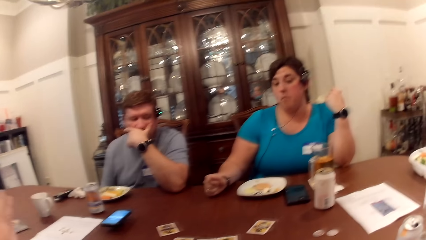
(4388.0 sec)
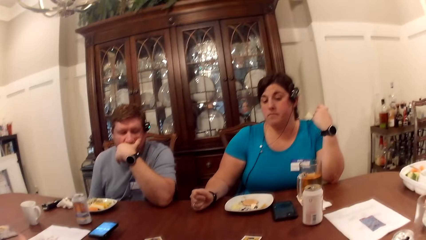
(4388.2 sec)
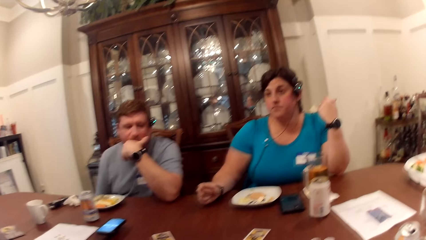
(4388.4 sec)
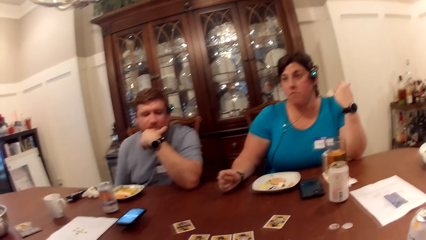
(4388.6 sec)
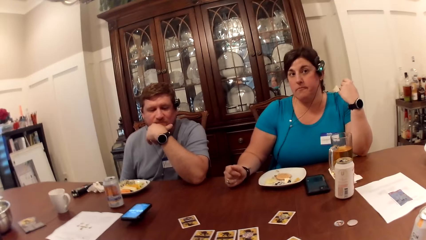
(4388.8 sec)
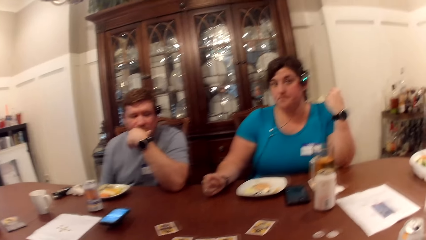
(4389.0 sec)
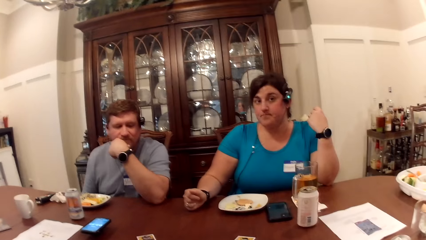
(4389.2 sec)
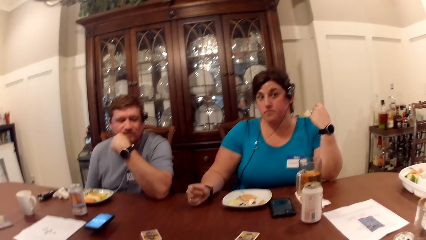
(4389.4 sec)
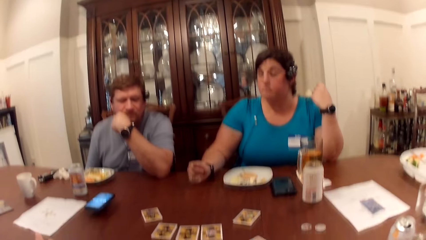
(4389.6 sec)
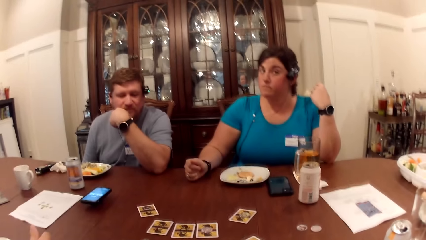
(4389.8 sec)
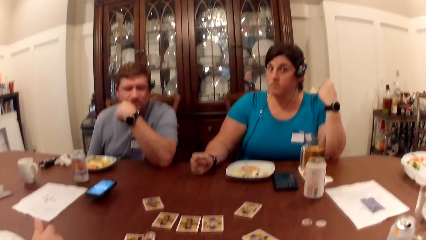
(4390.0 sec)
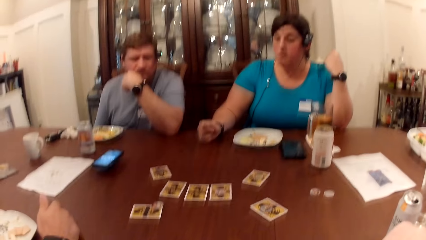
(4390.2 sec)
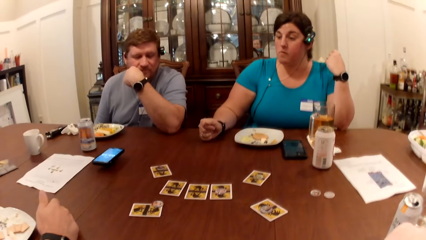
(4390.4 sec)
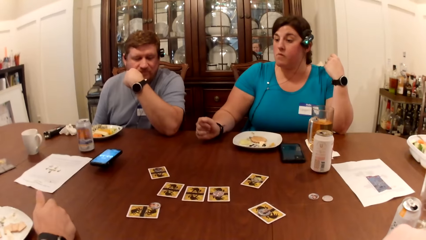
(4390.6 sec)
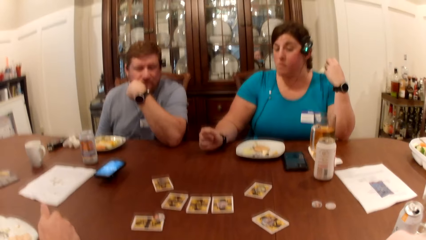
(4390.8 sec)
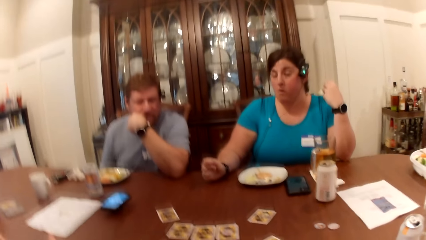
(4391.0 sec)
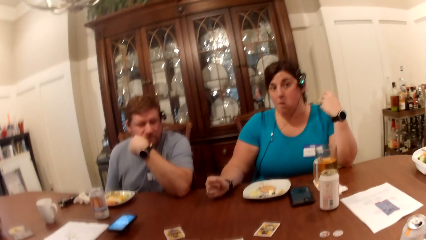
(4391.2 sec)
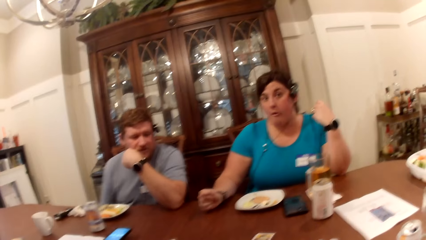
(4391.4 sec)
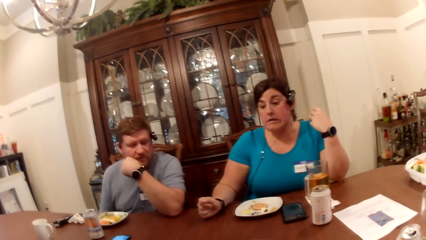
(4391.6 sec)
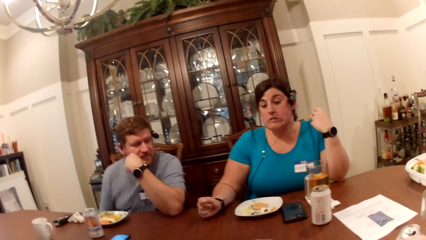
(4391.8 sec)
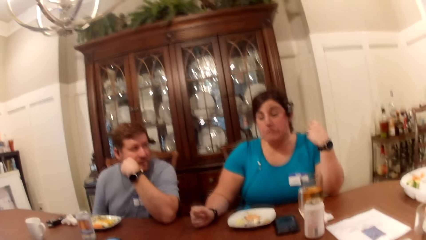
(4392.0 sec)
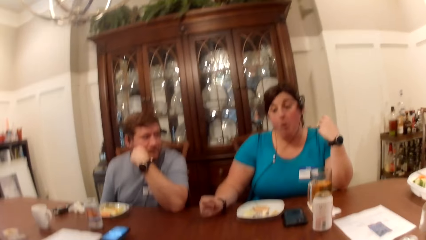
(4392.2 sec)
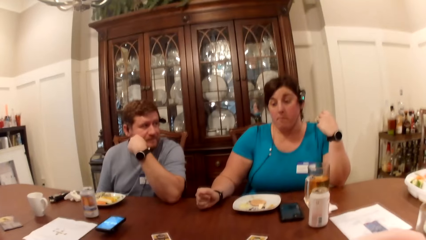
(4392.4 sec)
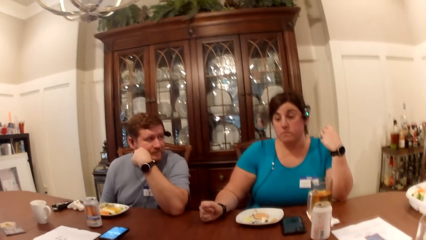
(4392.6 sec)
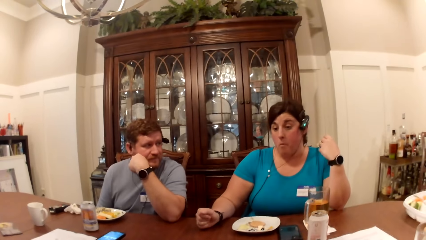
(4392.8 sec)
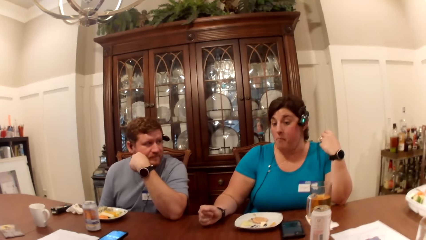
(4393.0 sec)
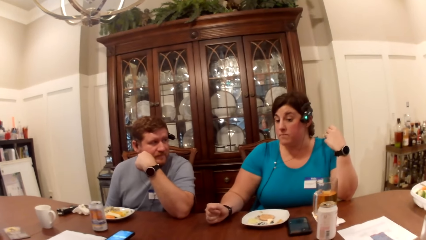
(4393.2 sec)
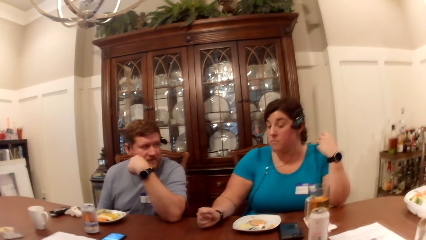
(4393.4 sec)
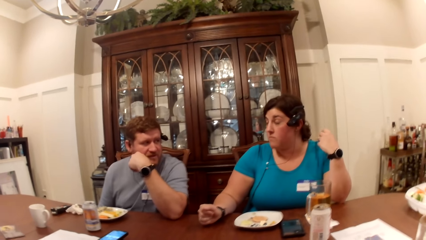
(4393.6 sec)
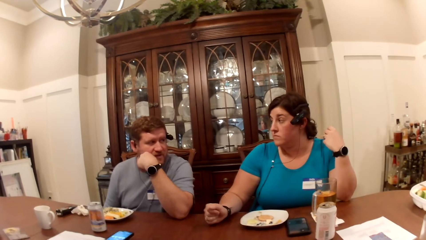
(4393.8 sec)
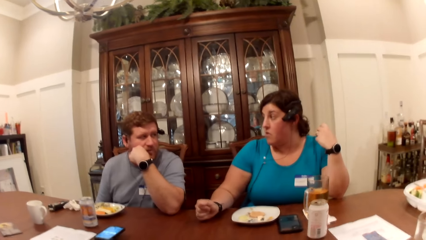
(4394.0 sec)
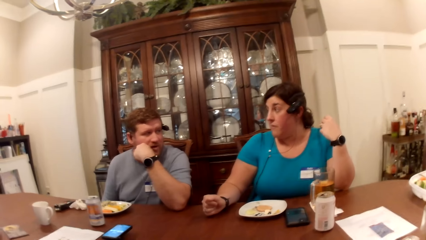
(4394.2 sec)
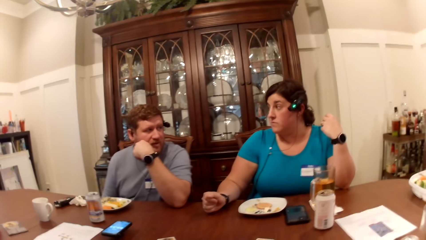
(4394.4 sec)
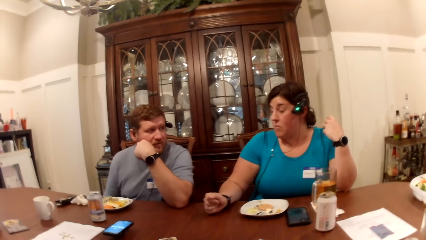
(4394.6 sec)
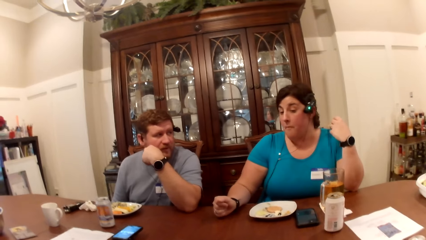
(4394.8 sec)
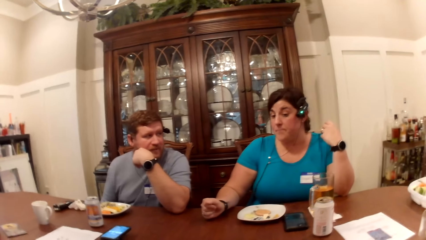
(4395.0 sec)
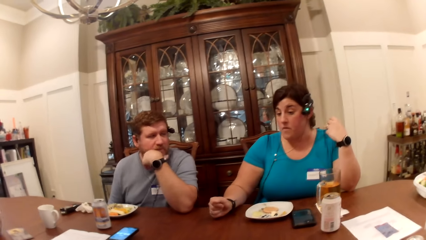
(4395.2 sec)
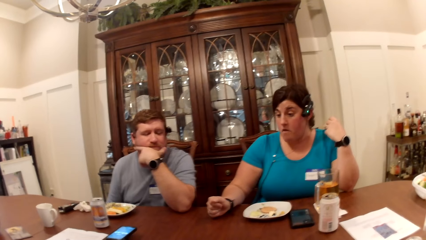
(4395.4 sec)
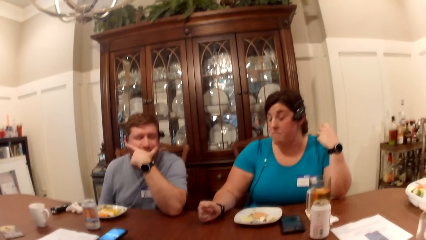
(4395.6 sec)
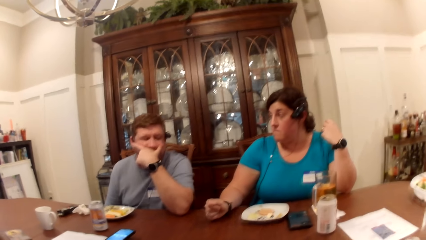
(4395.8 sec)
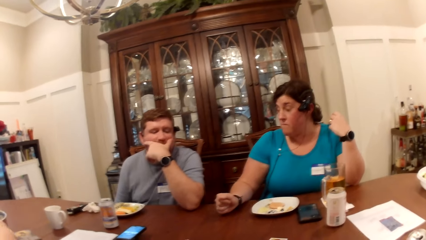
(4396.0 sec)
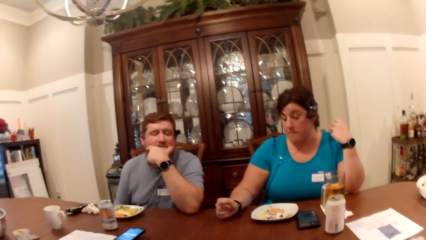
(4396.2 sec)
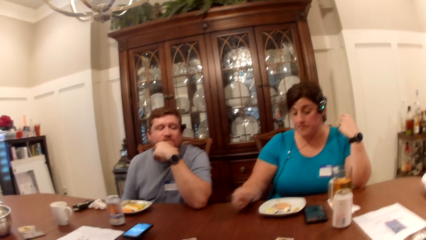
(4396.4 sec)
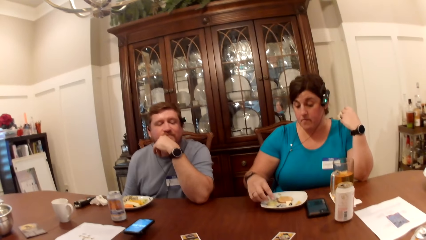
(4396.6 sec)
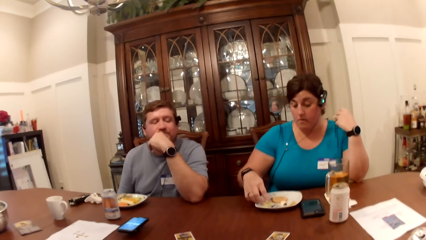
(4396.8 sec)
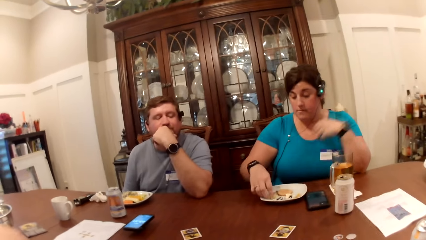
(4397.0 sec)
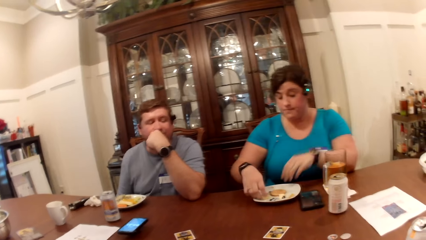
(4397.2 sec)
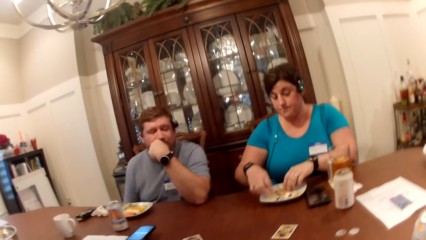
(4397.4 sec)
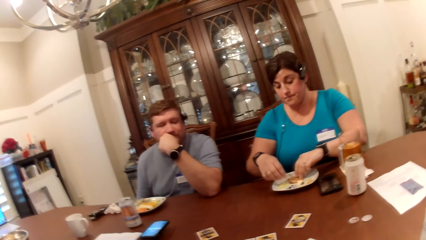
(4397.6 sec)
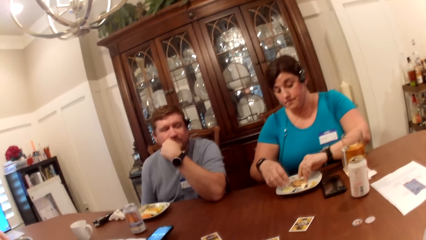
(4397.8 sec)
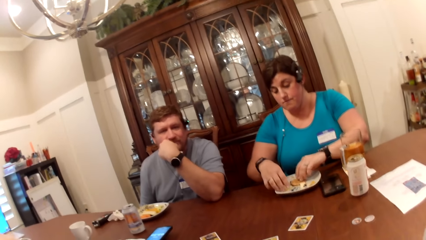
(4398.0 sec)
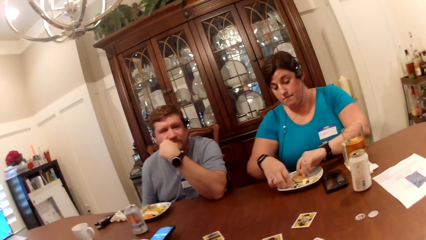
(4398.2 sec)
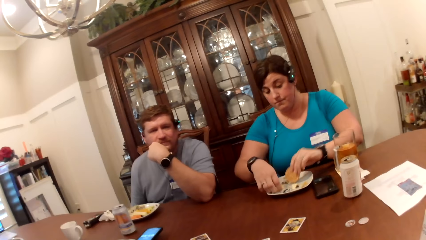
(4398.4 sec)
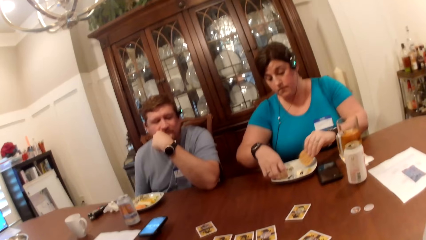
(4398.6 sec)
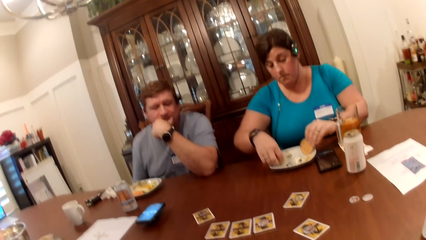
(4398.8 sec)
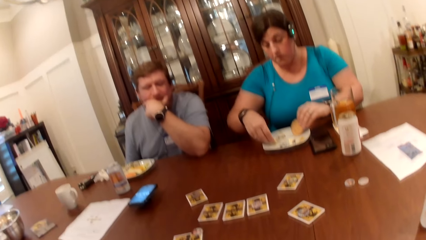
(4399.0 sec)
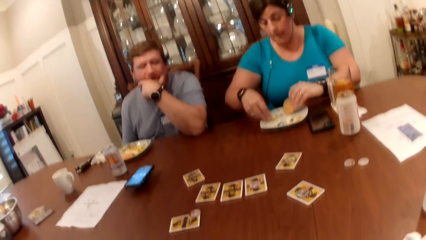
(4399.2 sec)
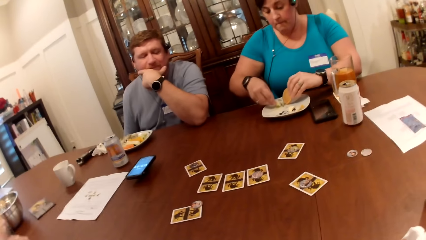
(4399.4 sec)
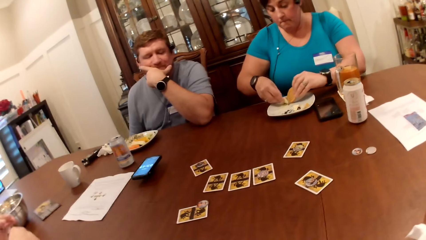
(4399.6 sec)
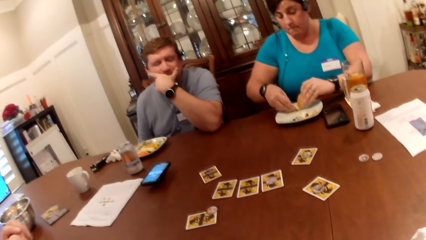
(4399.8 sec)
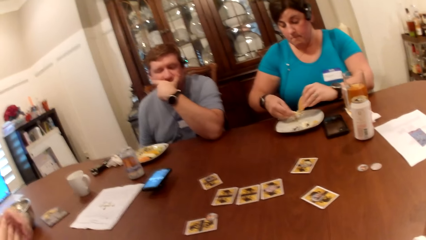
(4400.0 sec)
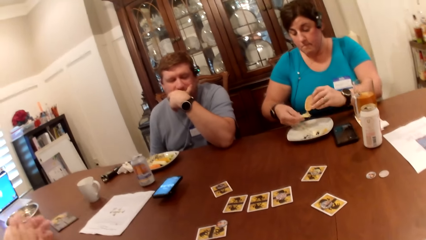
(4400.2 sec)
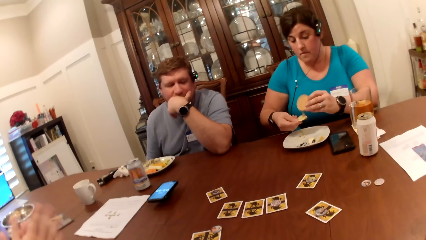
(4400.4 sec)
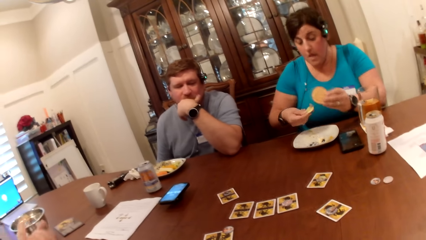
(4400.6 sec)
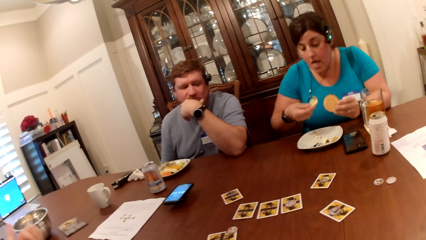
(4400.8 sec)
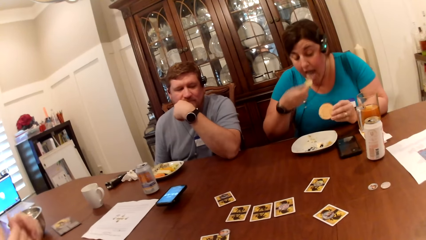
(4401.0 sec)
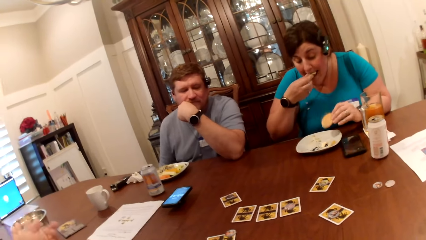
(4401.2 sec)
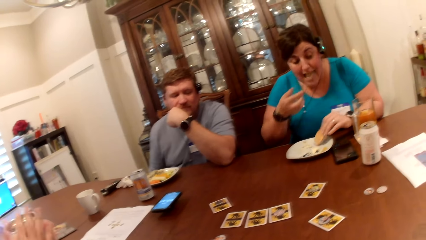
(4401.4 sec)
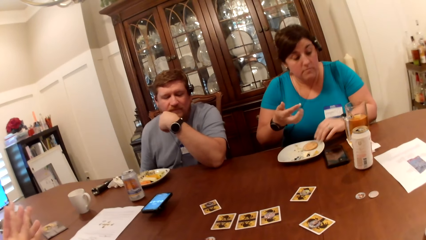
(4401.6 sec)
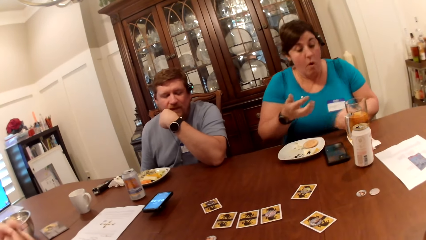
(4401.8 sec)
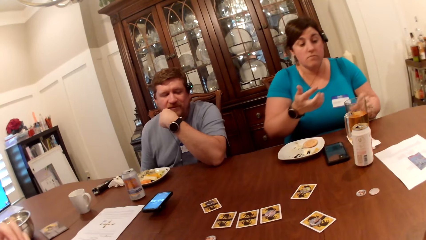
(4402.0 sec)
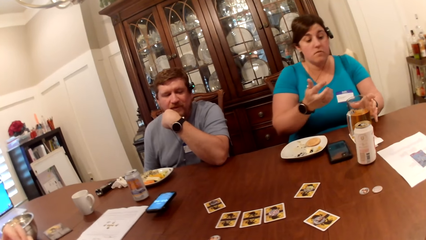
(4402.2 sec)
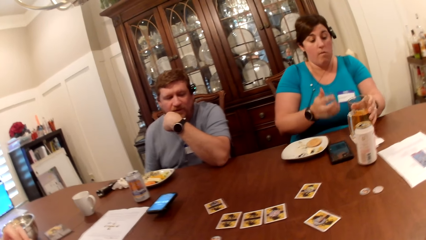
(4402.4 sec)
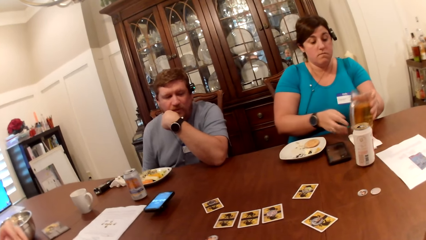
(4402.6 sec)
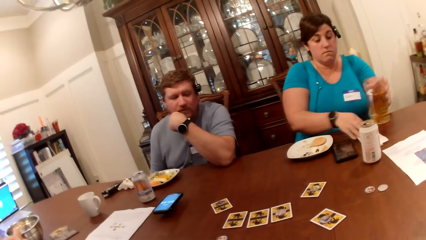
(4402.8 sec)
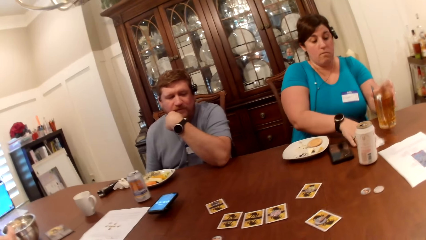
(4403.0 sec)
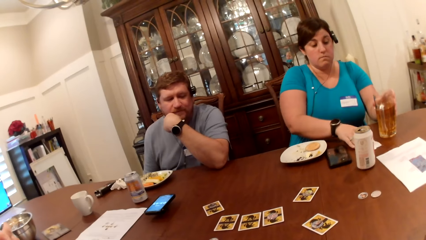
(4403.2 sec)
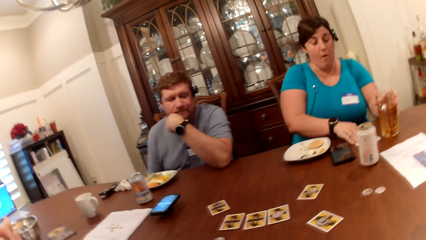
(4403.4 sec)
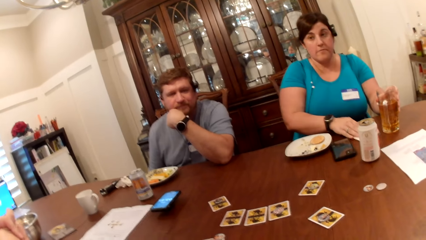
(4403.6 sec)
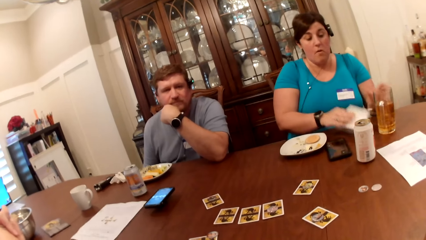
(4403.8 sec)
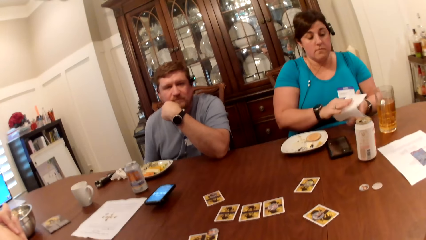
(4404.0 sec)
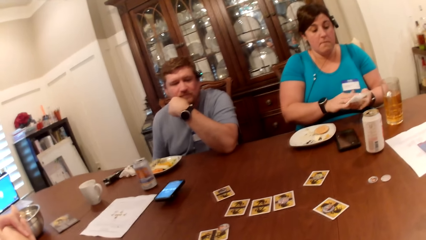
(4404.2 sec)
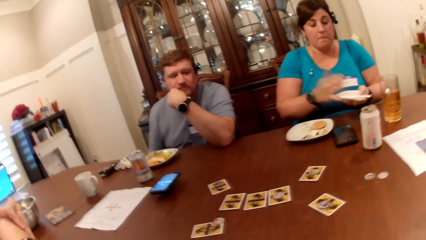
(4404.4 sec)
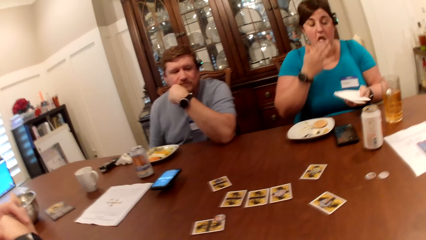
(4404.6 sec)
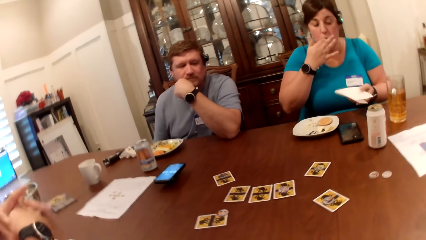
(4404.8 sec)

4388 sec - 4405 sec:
A man converses with a woman. The camera wearer looks around. The woman picks a biscuit from the plate with her left hand. The woman picks a biscuit from the plate with her right hand. The woman applies cream on the biscuit in her right hand with the biscuit in her left hand. The woman eats the biscuit in her right hand. The woman picks a cup from the top of a paper towel on the table with her left hand. The woman picks the paper towel from the table with her right hand. The woman places the cup in her left hand on the table. The woman cleans both hands with the paper towel.
